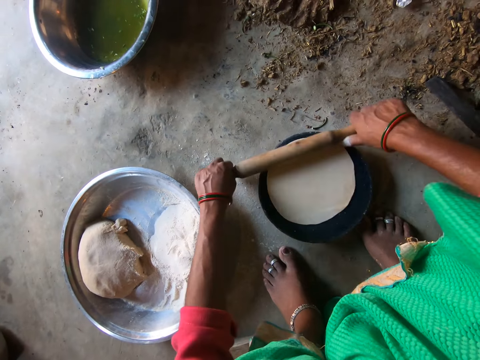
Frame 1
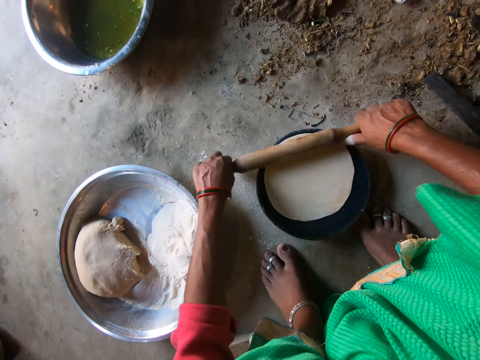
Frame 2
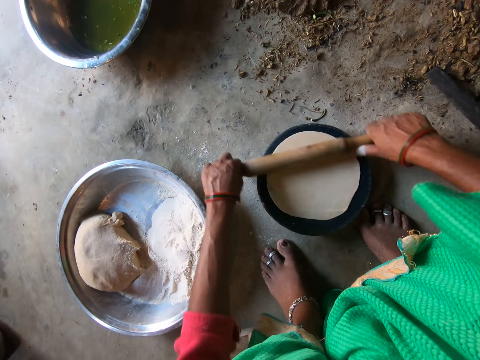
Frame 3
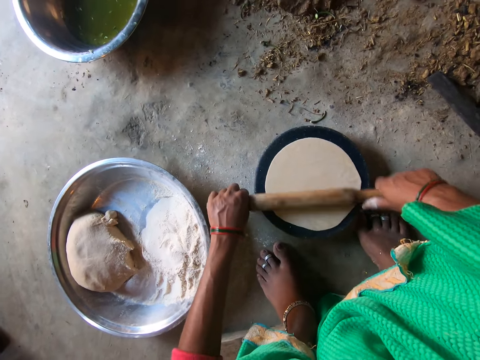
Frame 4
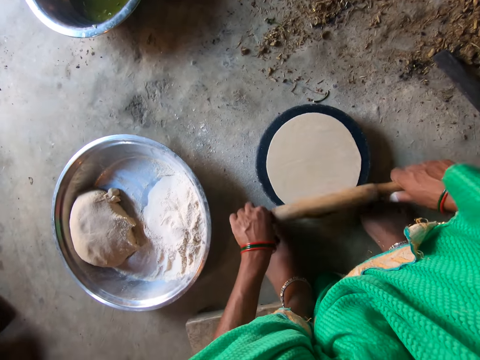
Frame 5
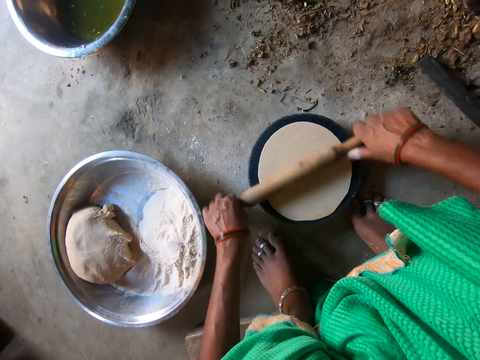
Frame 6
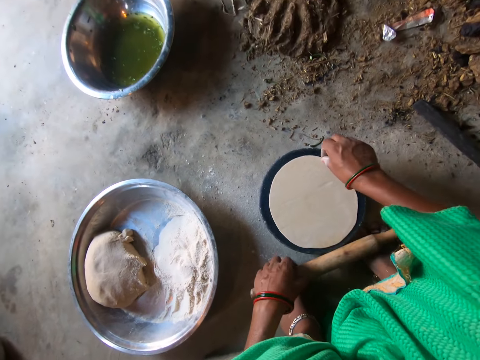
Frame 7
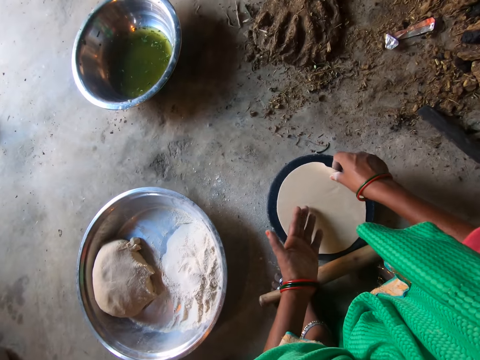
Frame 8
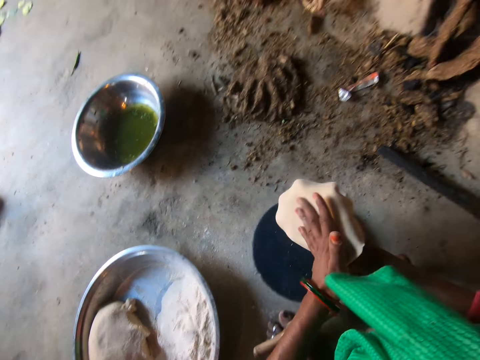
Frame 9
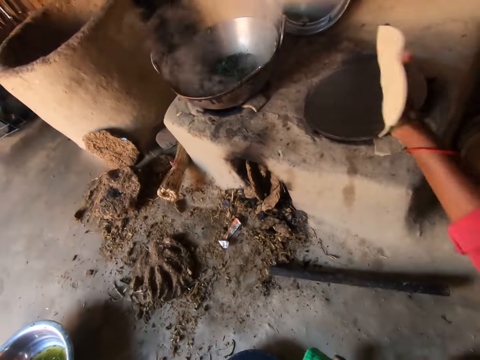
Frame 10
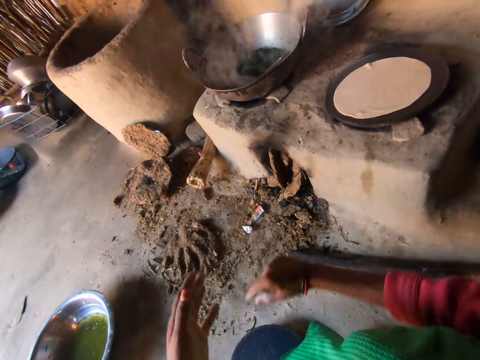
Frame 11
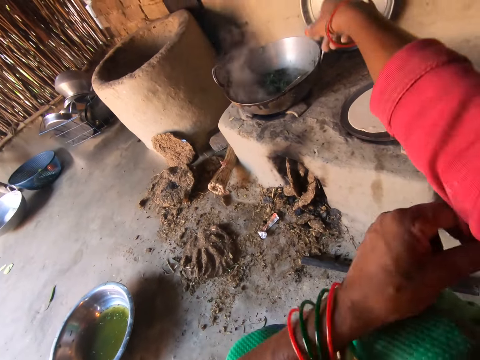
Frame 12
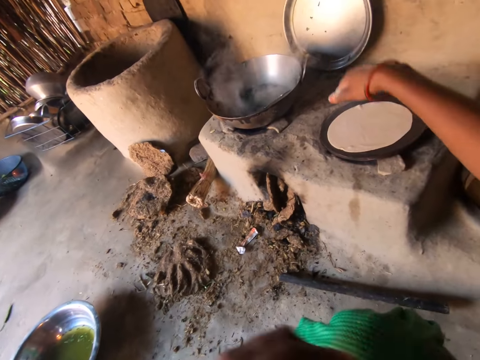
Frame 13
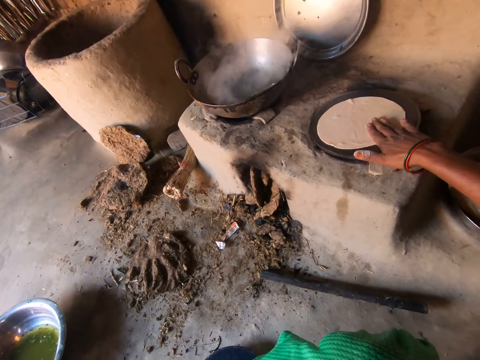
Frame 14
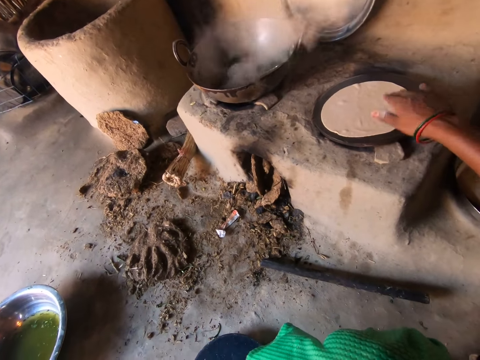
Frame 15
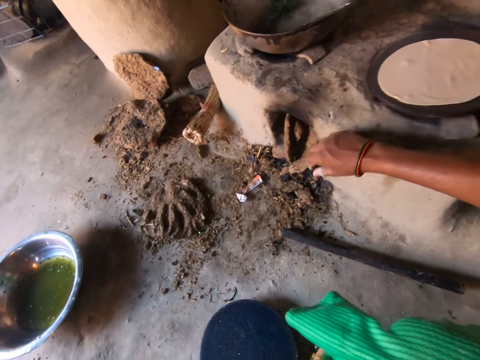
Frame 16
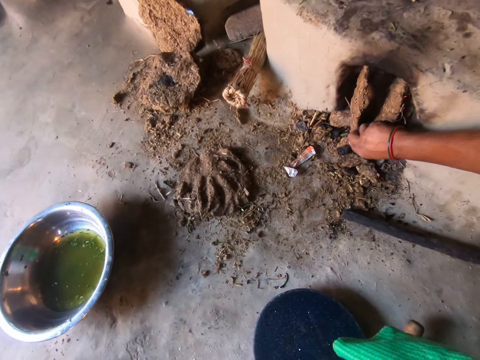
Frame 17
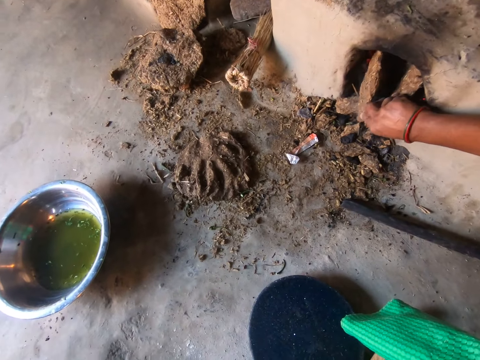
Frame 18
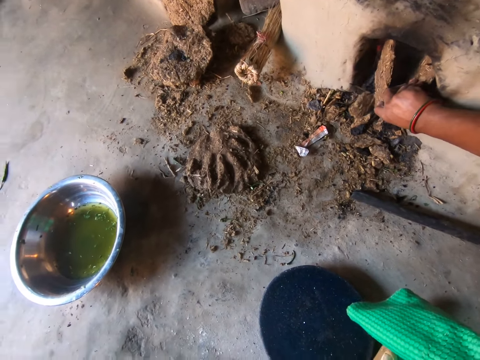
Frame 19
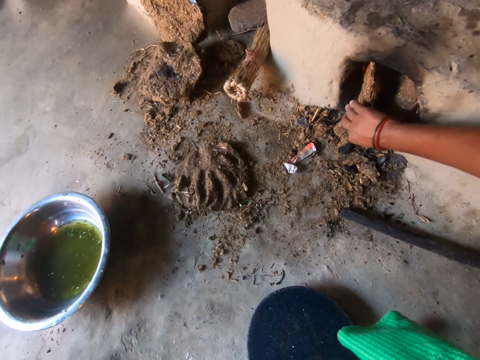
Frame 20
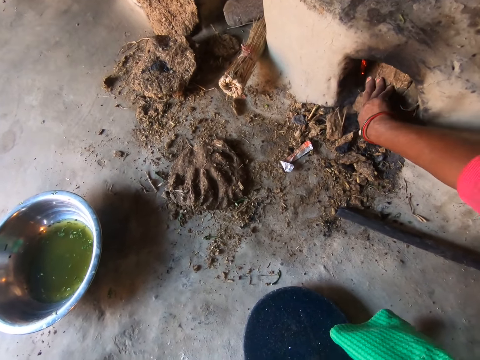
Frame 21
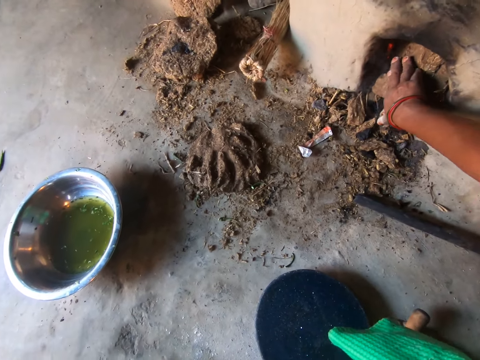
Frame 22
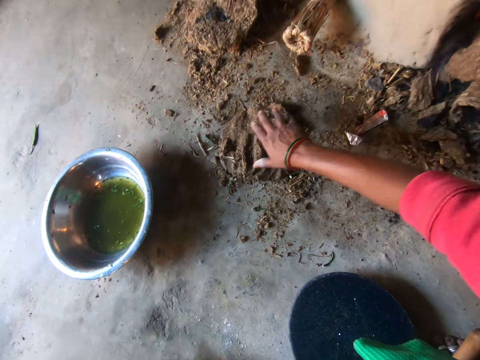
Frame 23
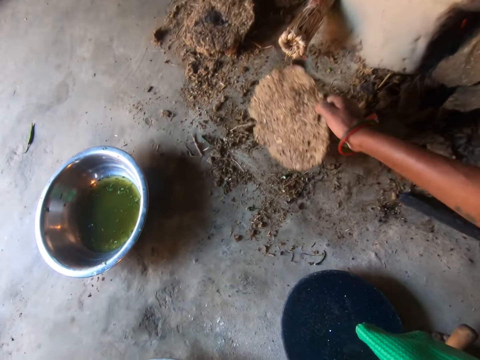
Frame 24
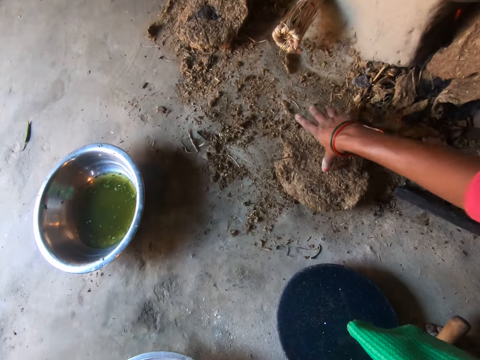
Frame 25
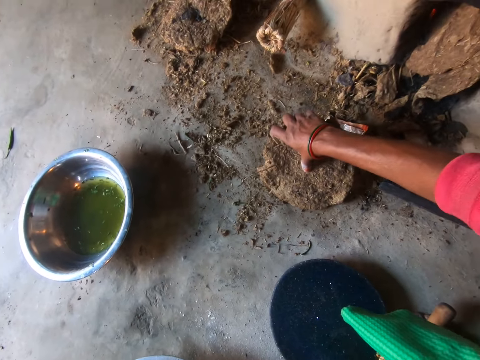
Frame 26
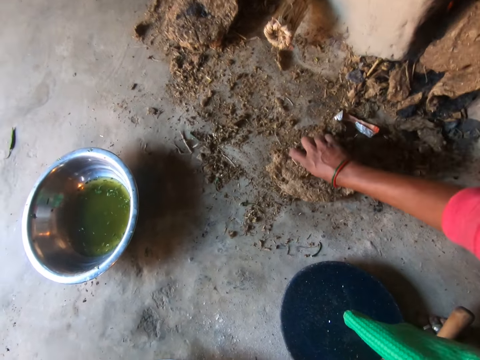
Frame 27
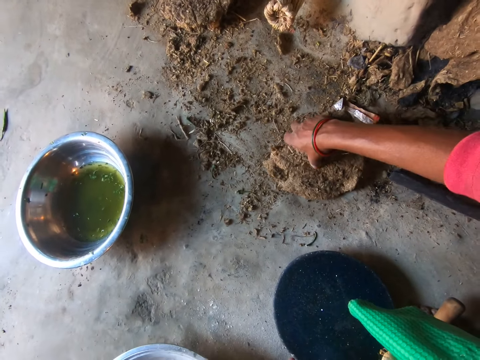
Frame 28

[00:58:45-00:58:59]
The camera wearer picks up the dough from the plate with her right hand. She turns the dough to the other side. She transfers the dough to her left hand. She transfers the dough to her right hand. She drops the dough on a hot plate with her right hand. She stretches her right hand. She adjusts her cloth with her left hand. She spins the dough in the pan. She touches the dough on the hot plate with her right hand. She adjusts some cow dung in a fire place with her right hand. She picks up a piece of cow dung from the floor with her right hand.

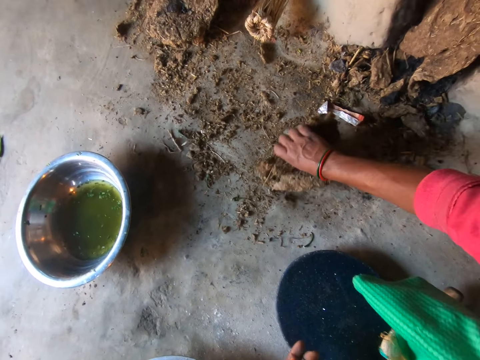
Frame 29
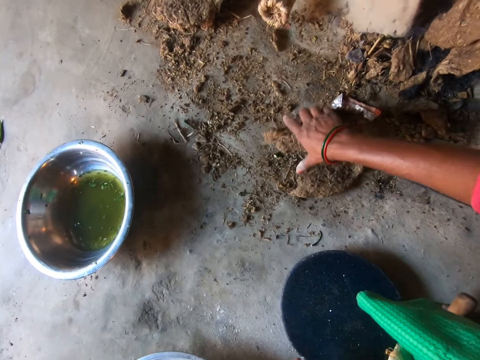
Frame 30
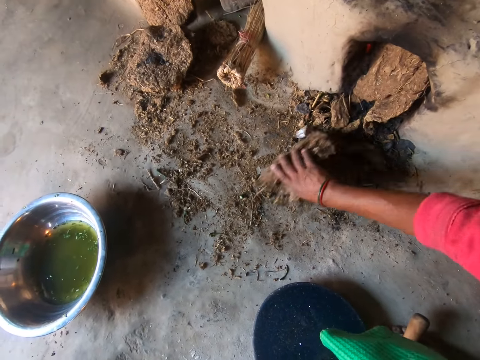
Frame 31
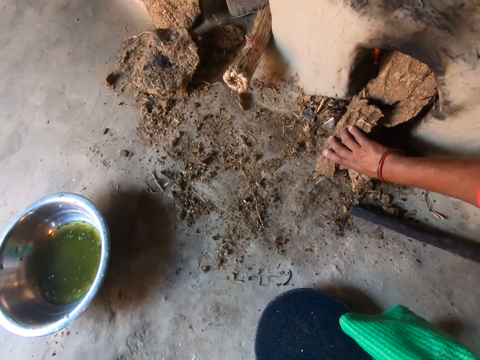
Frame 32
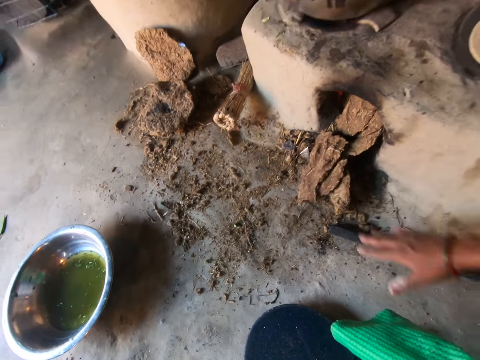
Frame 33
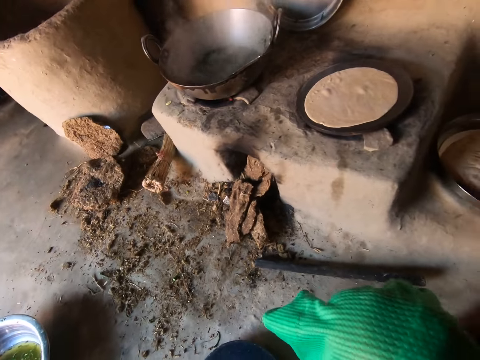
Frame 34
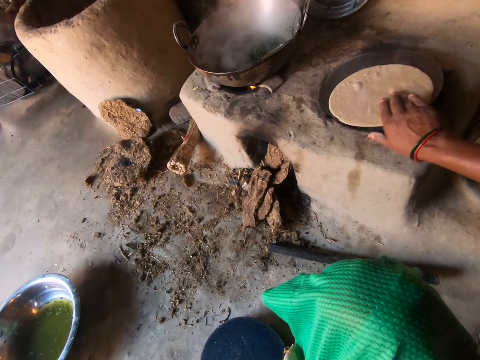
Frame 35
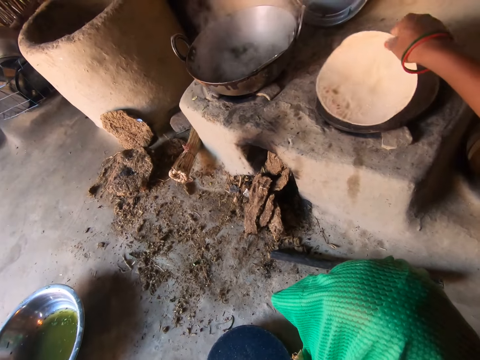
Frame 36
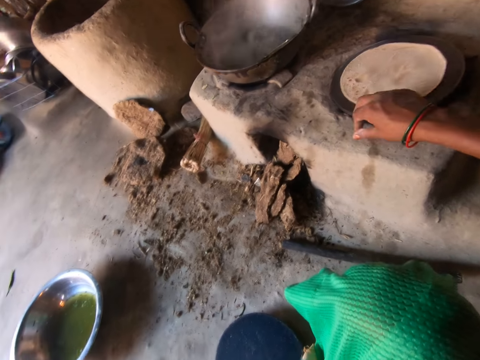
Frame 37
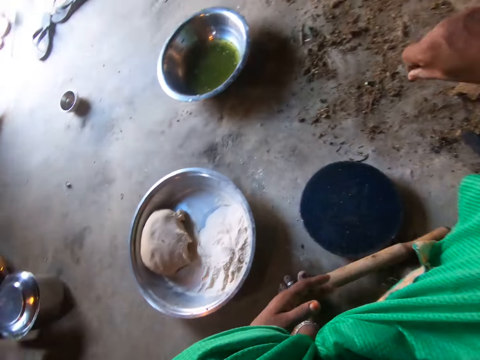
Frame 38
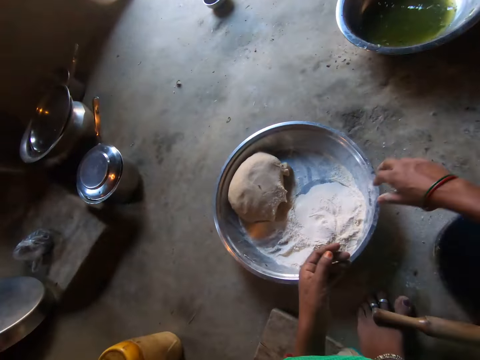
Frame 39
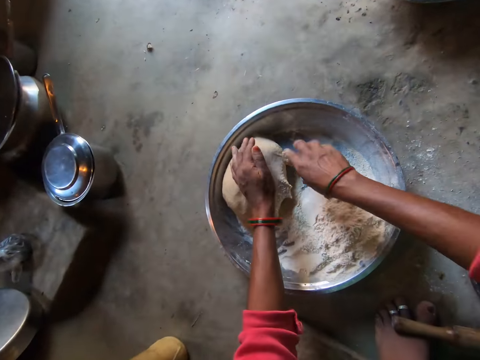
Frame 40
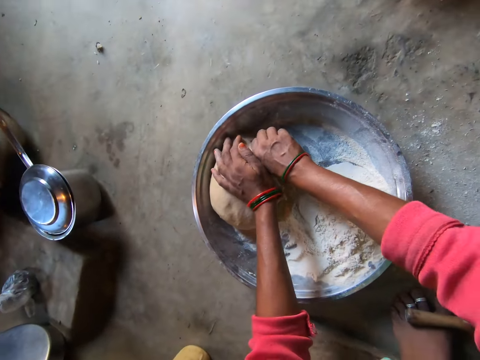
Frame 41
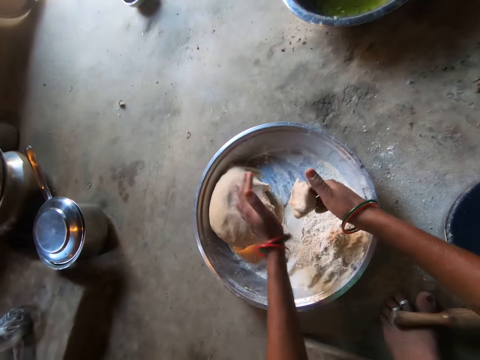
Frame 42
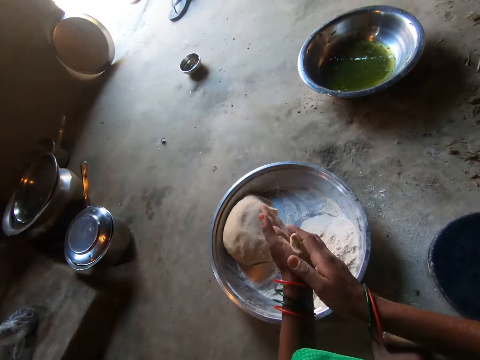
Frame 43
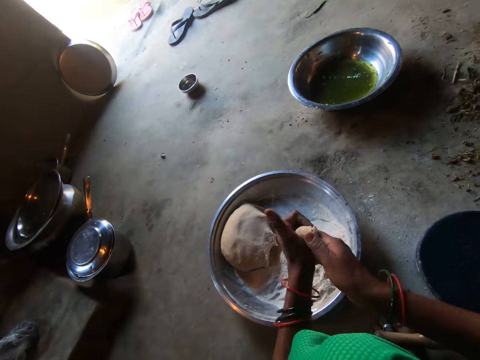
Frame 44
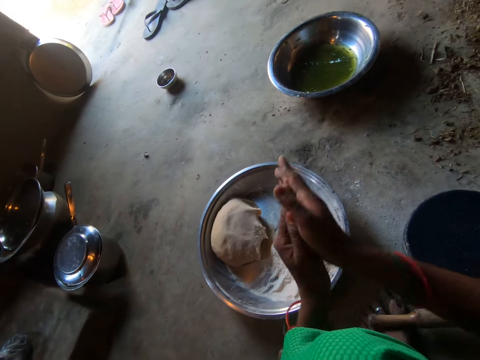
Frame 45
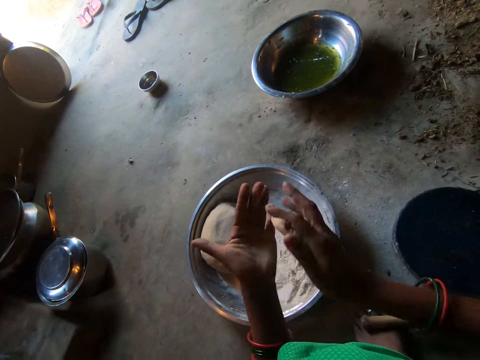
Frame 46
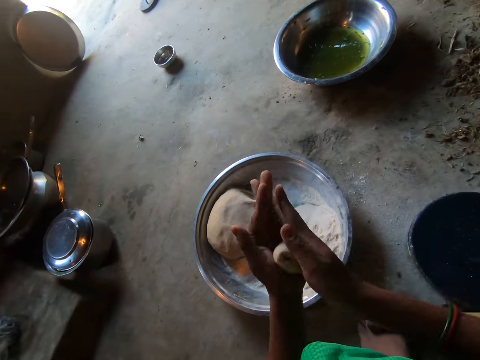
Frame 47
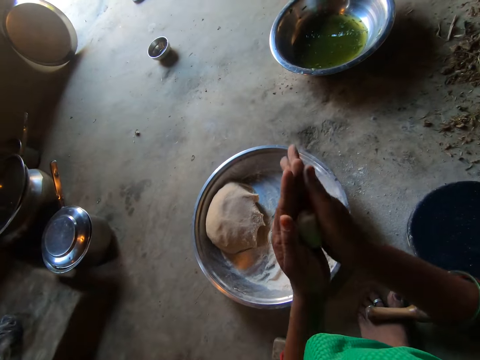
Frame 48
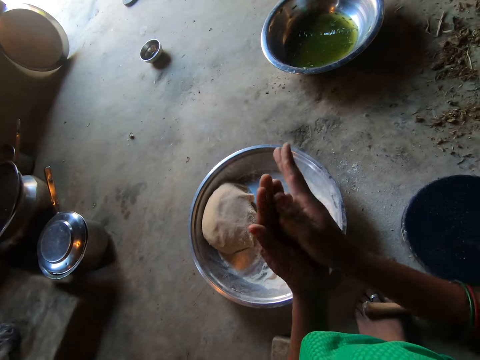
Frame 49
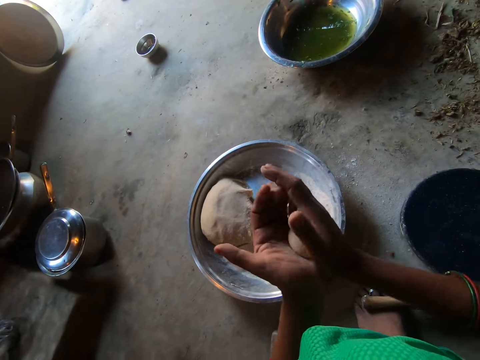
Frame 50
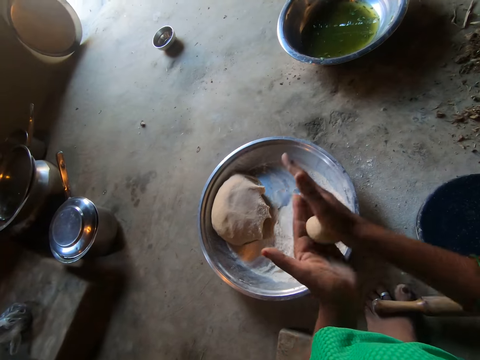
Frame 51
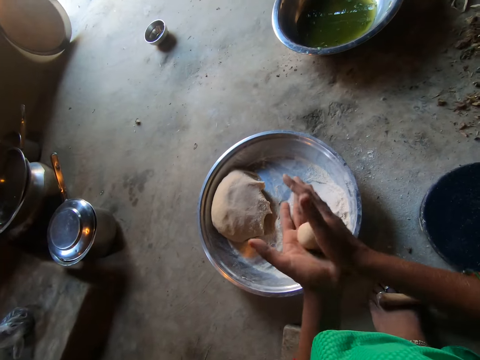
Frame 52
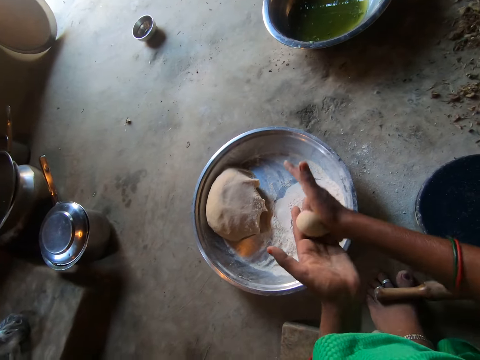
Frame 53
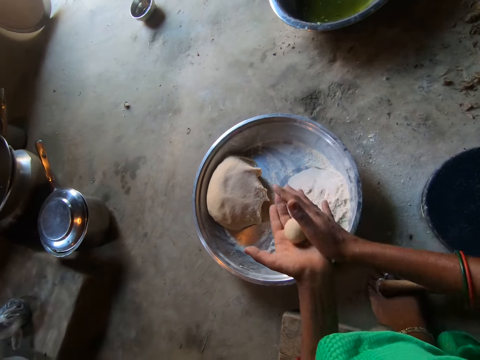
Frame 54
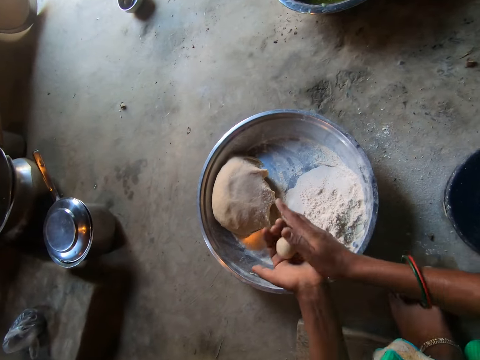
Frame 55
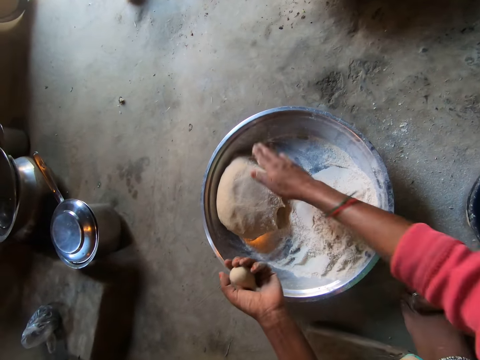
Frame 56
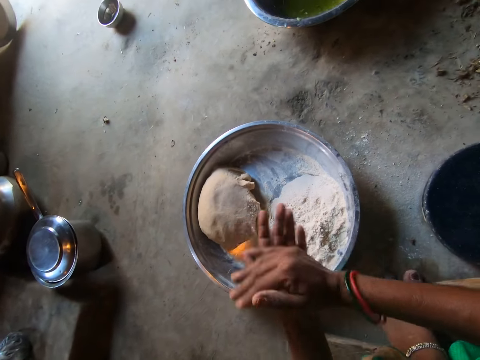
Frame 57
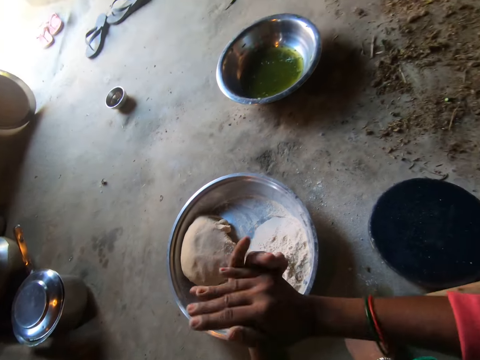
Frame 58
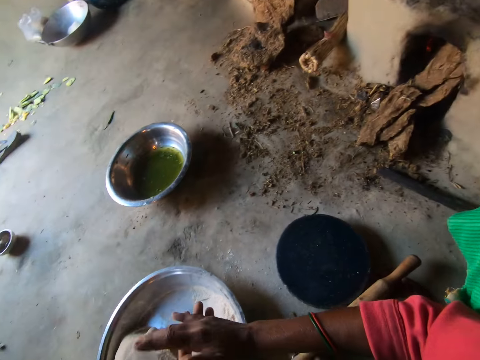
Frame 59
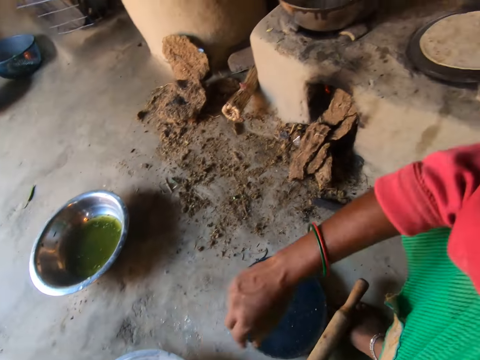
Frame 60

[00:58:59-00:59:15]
The camera wearer breaks the piece of cow dung on the floor with her right hand. She moves the pieces of cow dung into the fire place with her right hand. She turns over the dough on the hot plate with her right hand. She cuts off some dough in a basin on the floor with her right hand. She rubs the dough with her palms. She rolls the dough with her hands. She drops some dough into the basin with her right hand.
